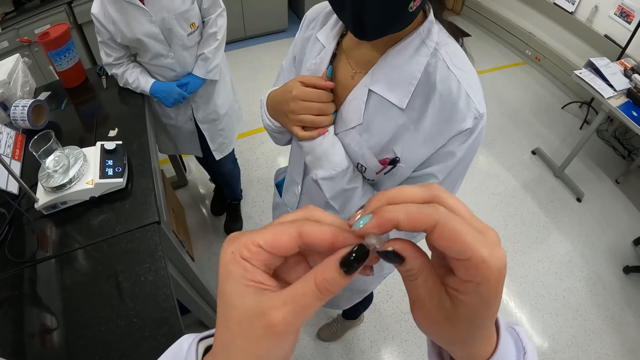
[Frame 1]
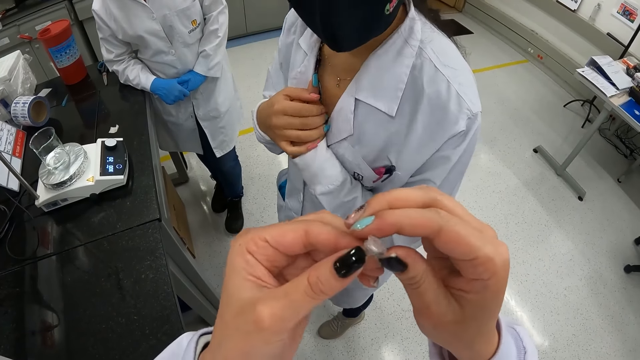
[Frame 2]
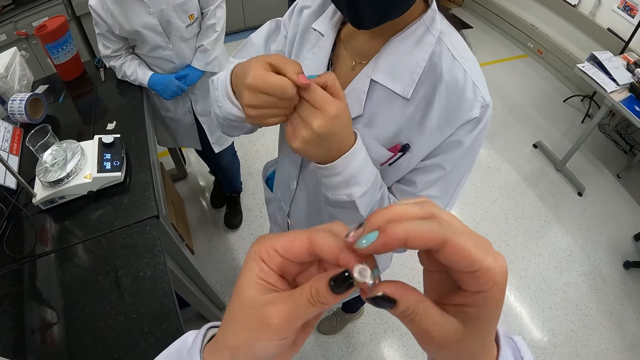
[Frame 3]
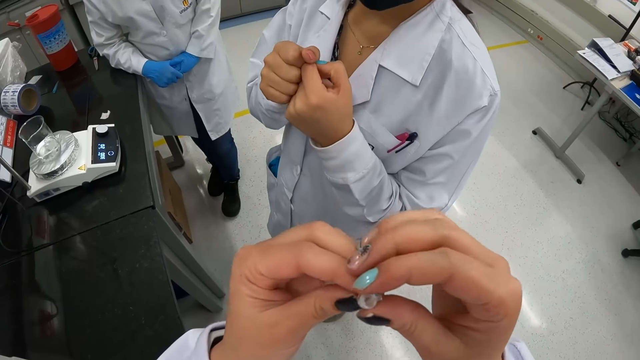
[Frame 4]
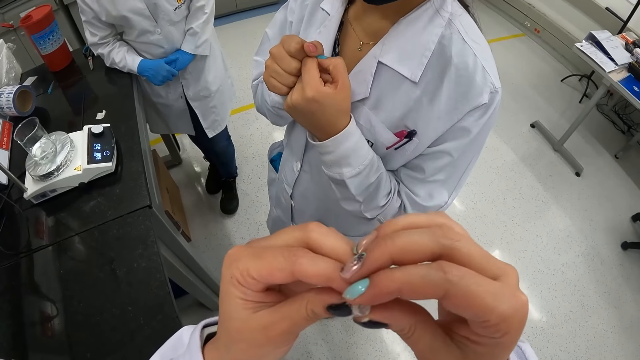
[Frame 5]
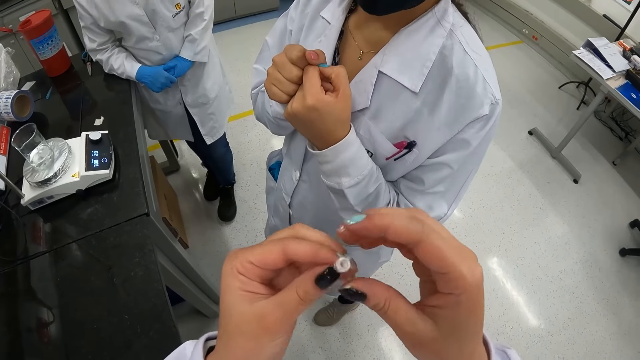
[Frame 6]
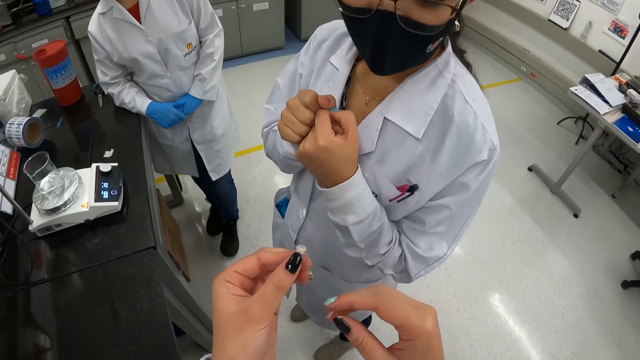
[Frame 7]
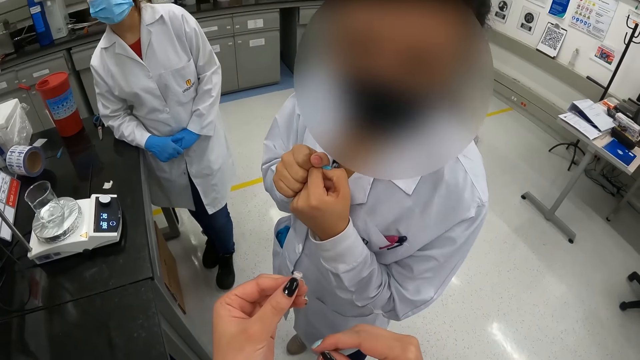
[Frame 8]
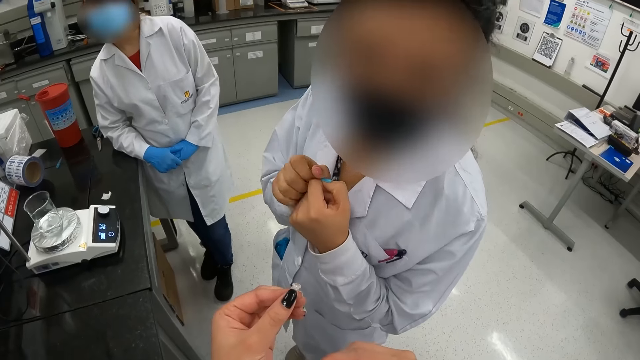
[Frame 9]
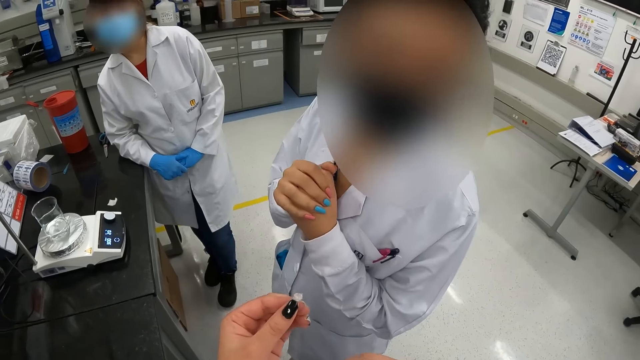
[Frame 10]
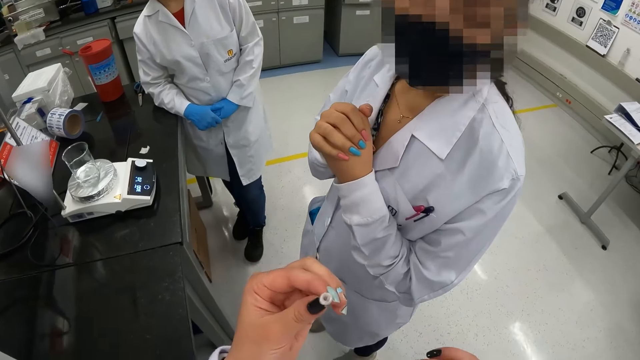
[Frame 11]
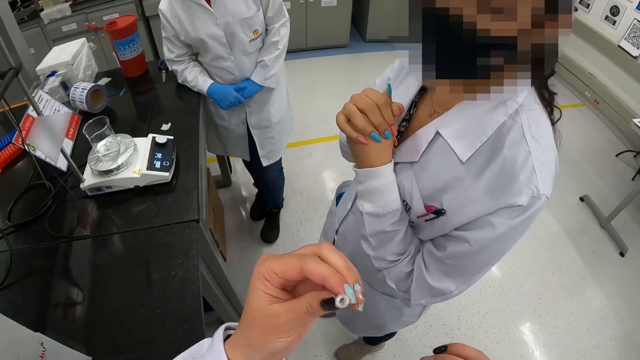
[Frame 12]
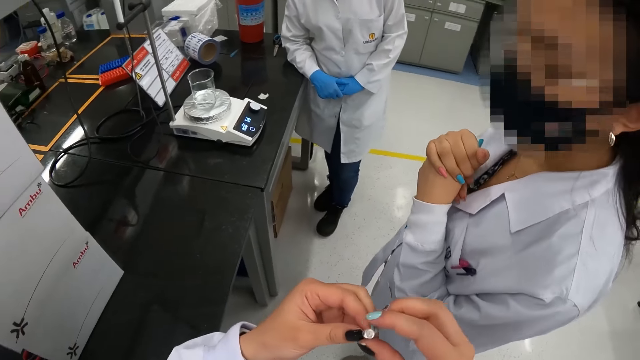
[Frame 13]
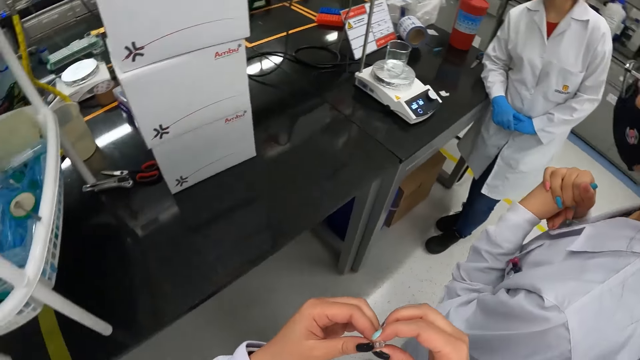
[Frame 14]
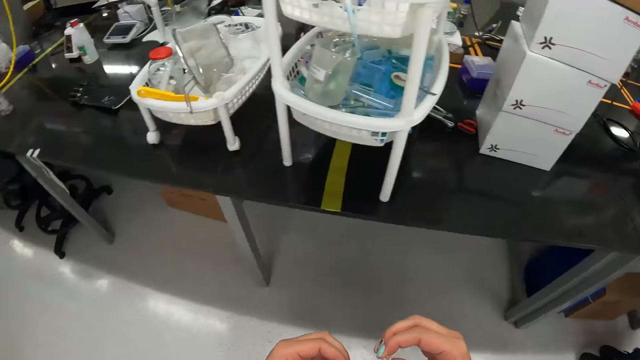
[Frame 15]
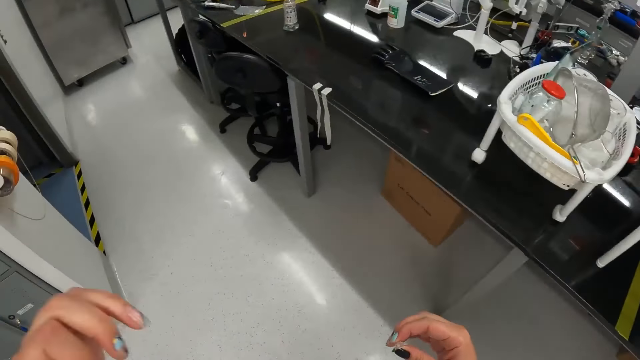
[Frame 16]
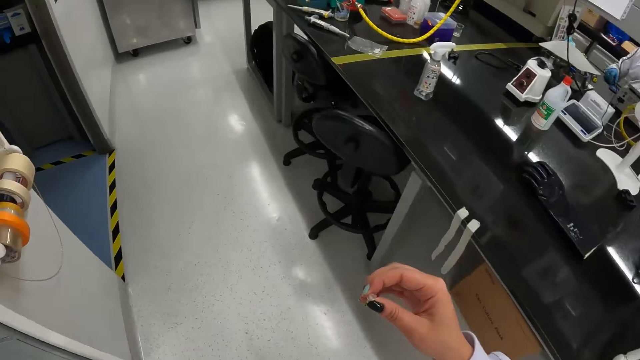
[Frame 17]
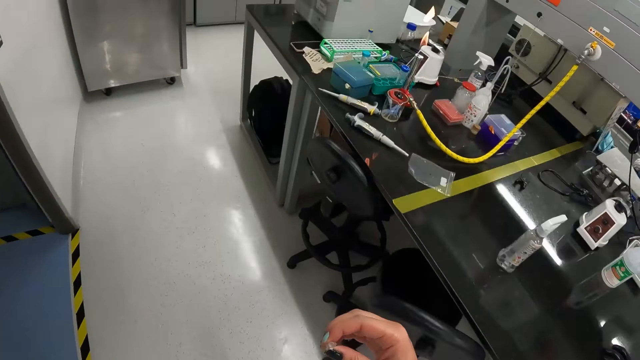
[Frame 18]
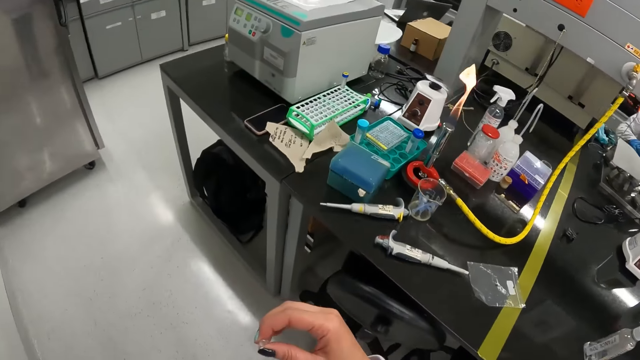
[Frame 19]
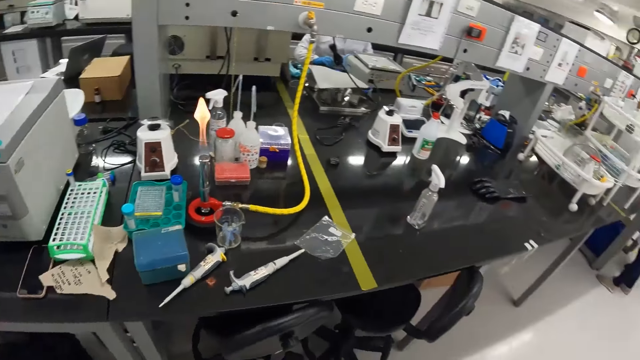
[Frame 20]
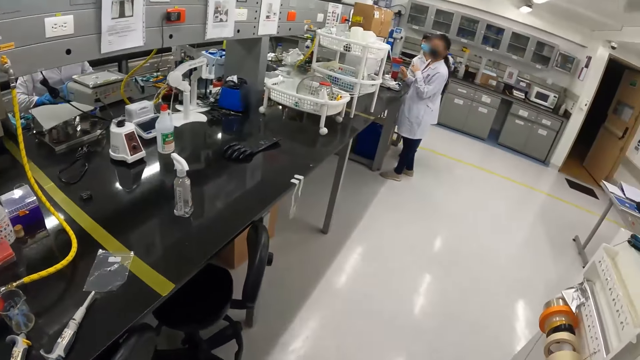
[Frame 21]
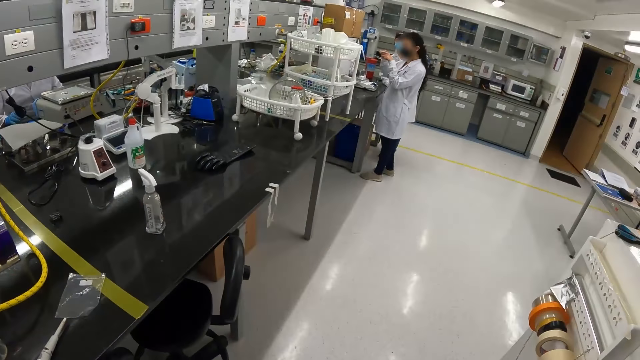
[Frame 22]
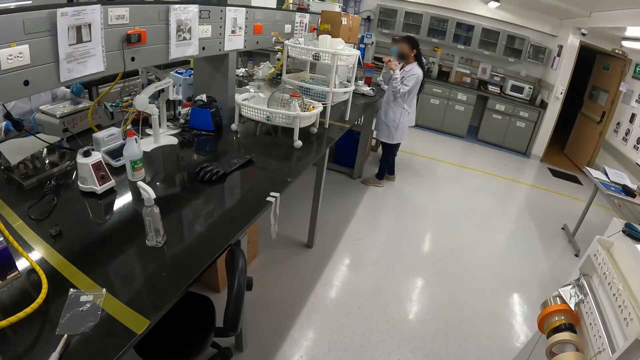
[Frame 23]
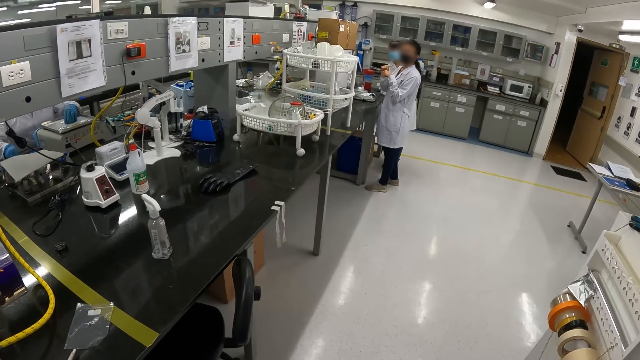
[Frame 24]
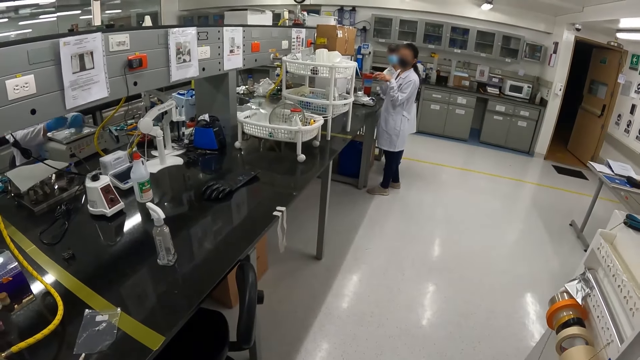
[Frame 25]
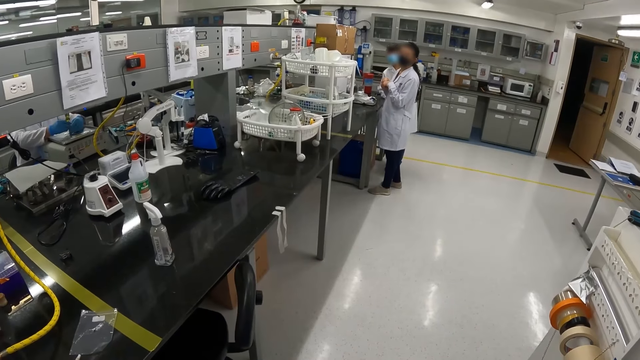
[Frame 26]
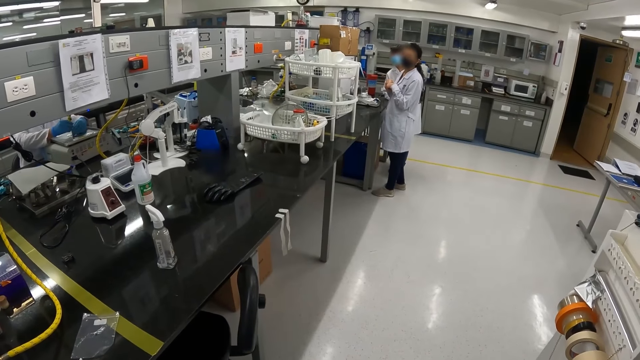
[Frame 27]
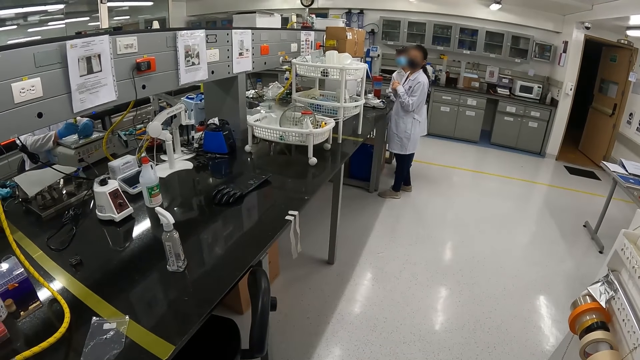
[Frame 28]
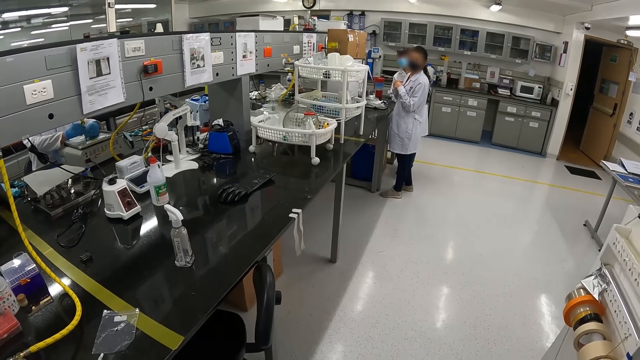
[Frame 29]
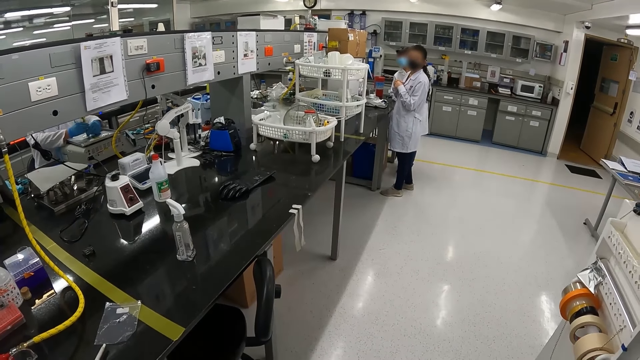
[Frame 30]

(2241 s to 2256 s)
The camera wearer adjusts the sample with her hands. She walks around. She interacts with the woman inside the lab. She looks at the woman.

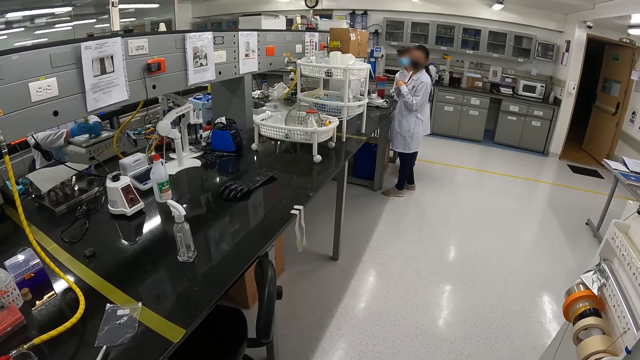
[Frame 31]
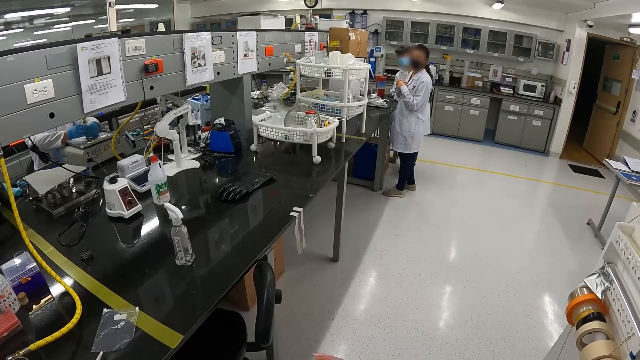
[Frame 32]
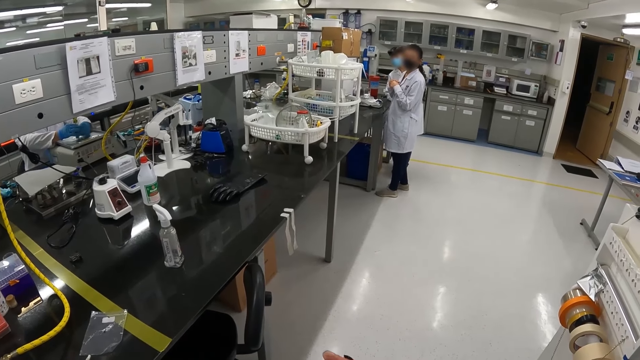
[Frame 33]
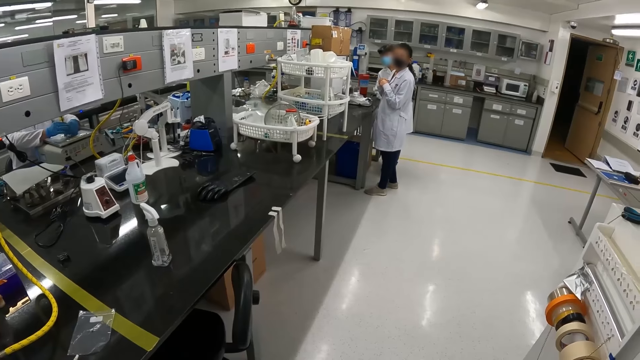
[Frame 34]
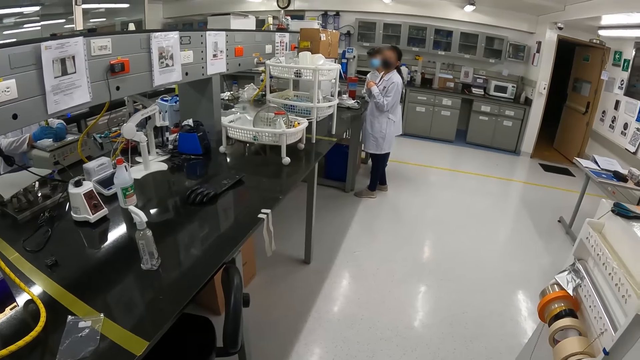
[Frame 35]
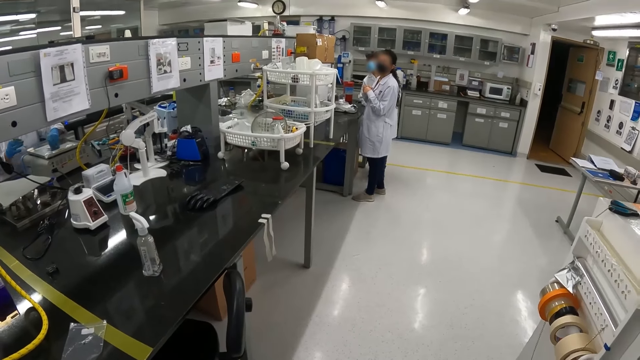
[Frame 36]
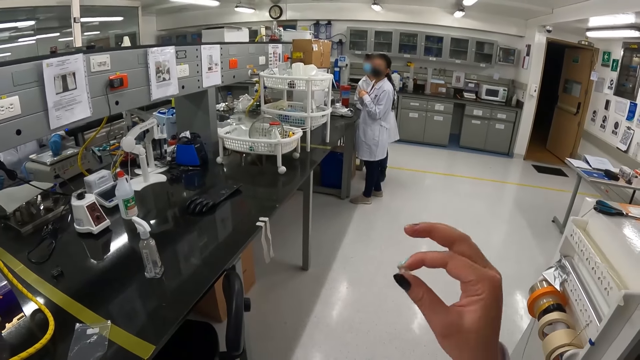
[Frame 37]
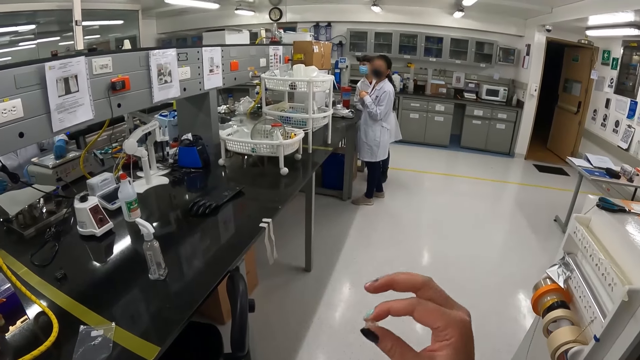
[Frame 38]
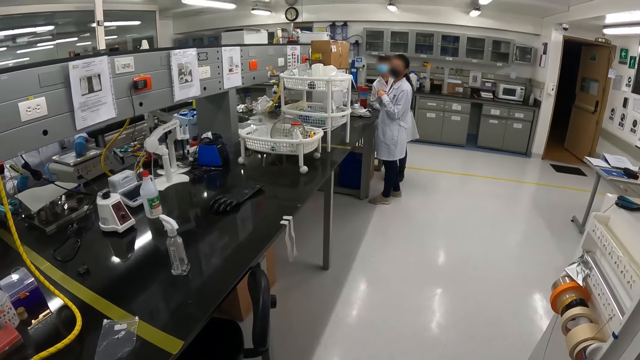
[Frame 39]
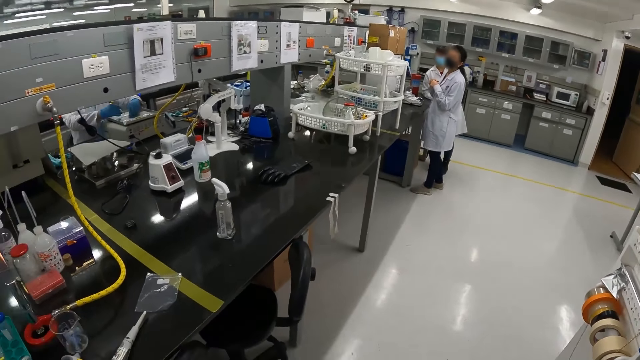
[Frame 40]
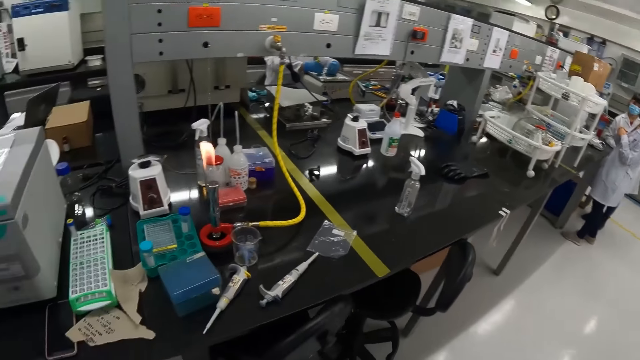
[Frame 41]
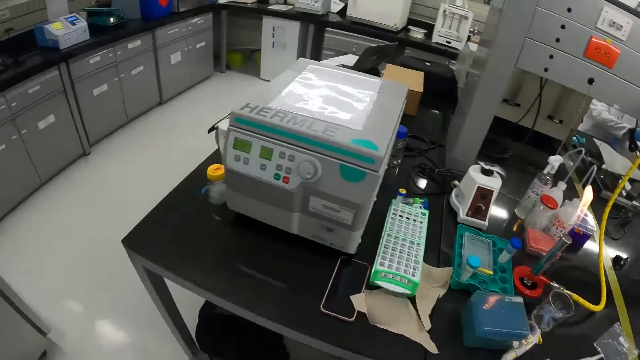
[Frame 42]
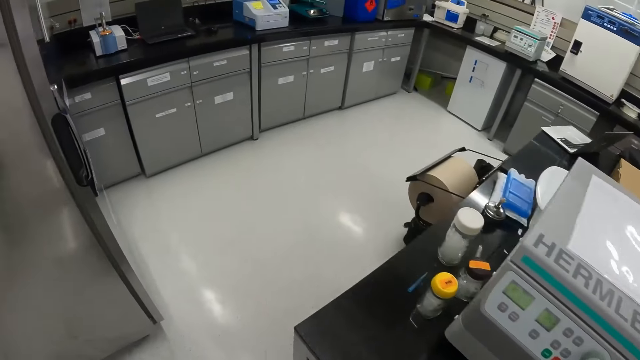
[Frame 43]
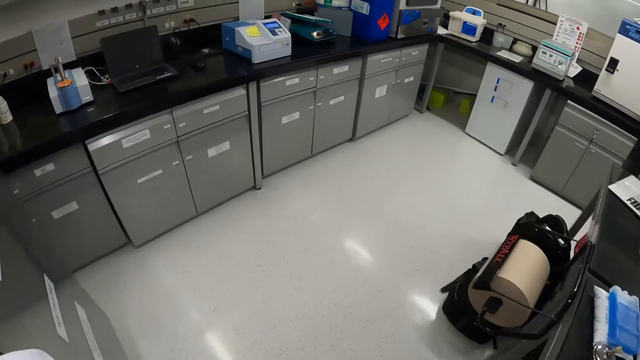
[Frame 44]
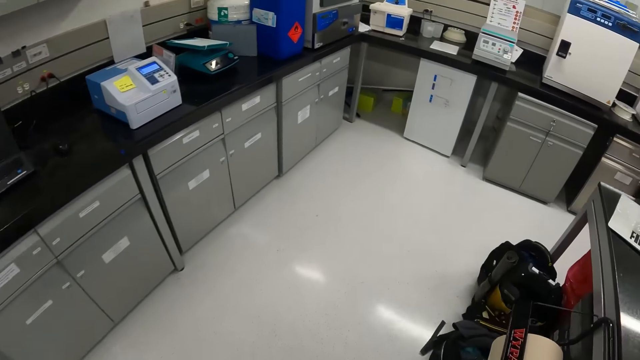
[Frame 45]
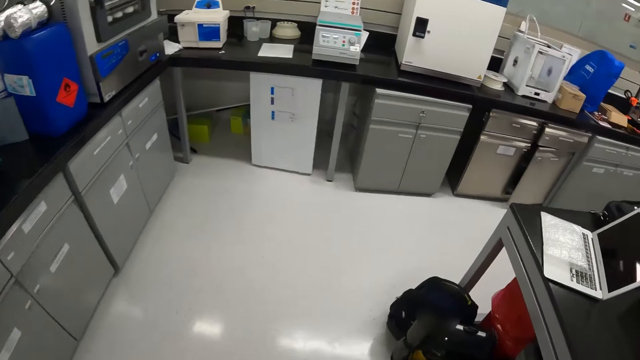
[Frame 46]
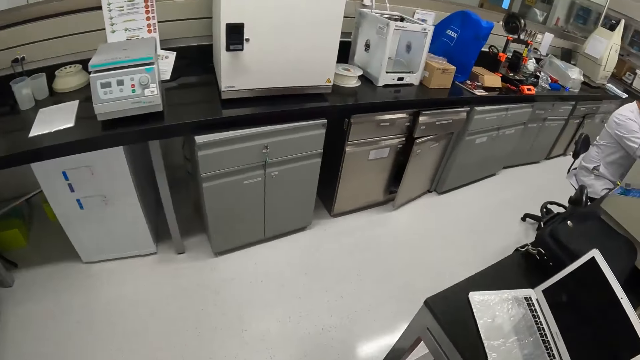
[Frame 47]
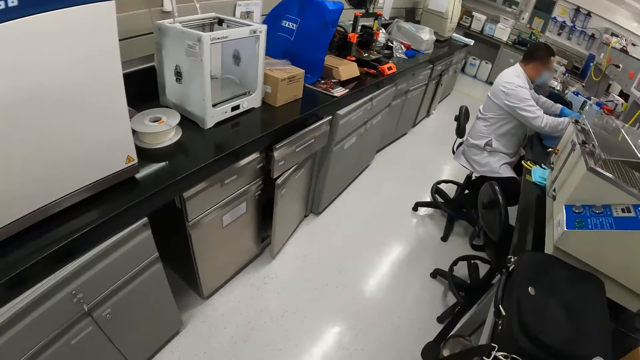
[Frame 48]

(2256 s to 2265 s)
The camera wearer raises a hand. They walk around.
